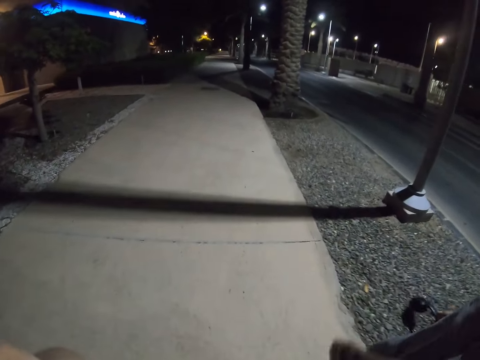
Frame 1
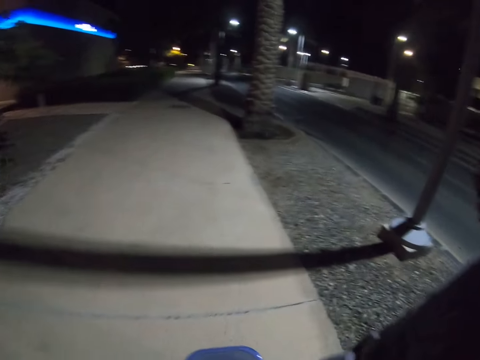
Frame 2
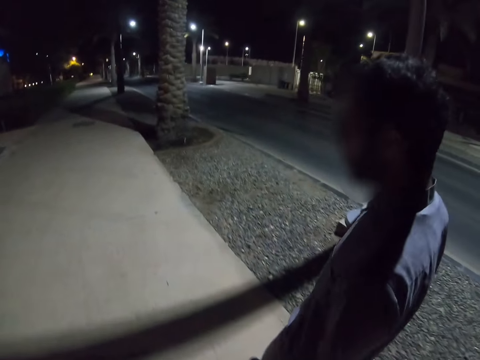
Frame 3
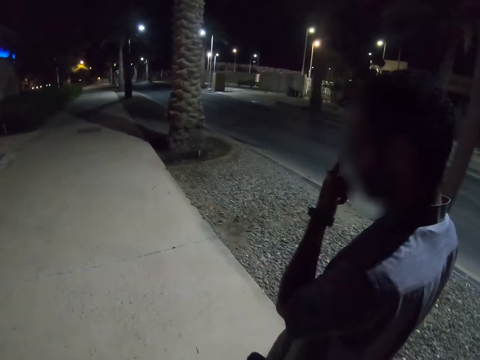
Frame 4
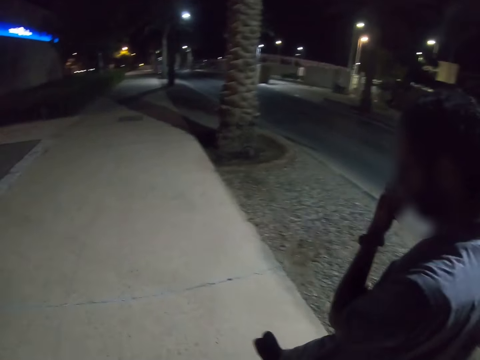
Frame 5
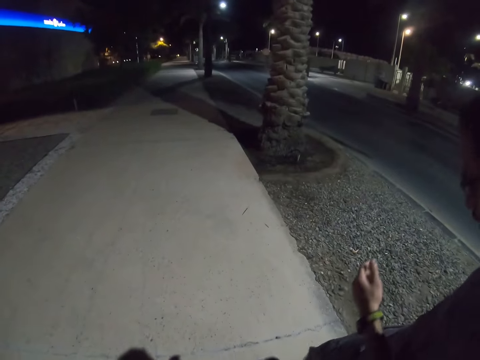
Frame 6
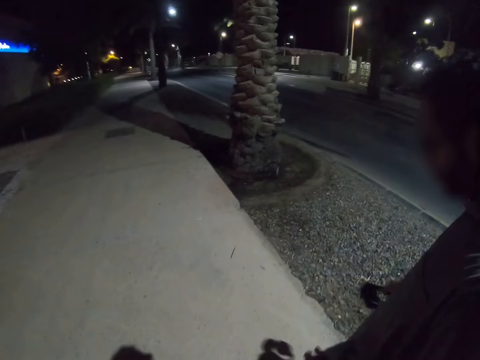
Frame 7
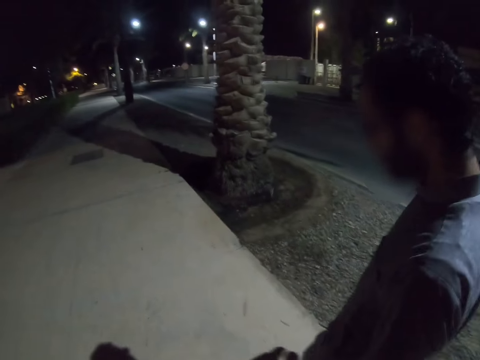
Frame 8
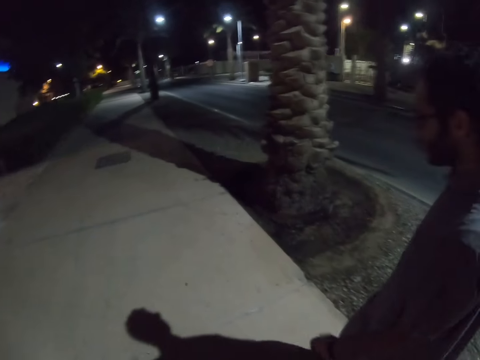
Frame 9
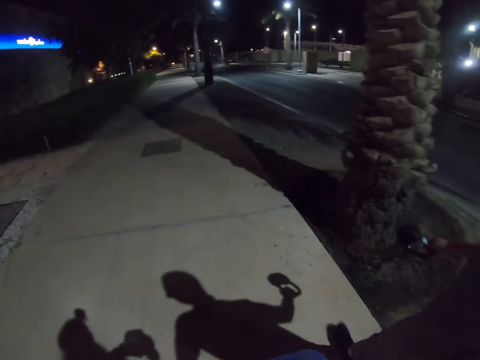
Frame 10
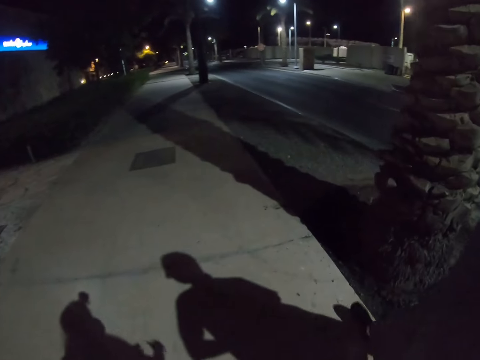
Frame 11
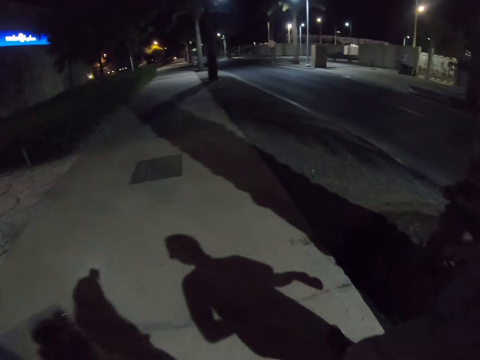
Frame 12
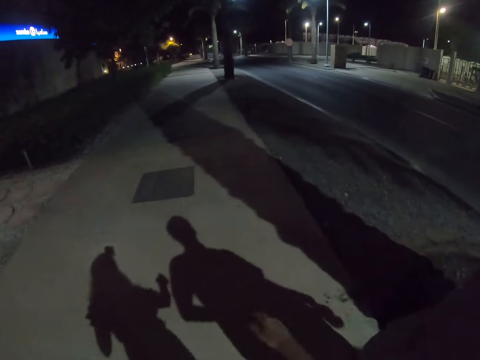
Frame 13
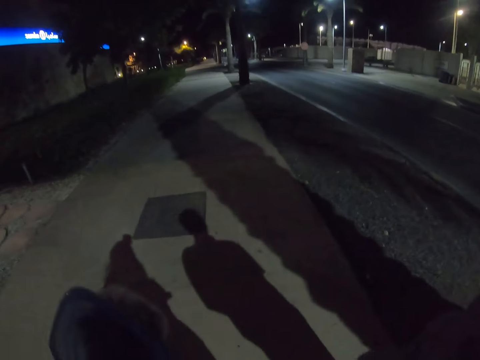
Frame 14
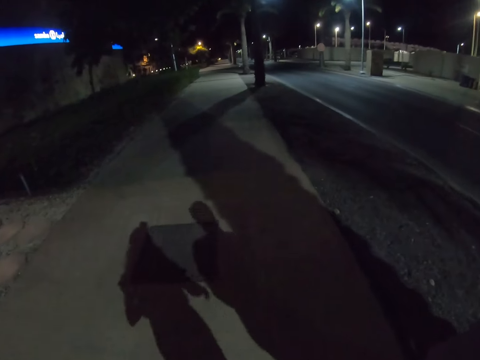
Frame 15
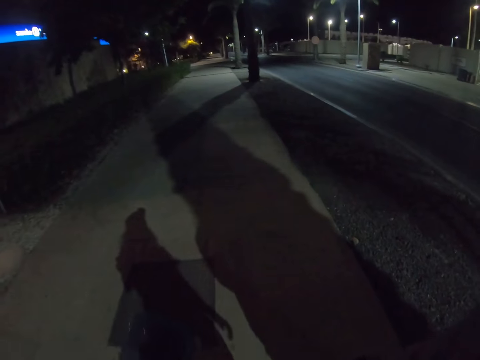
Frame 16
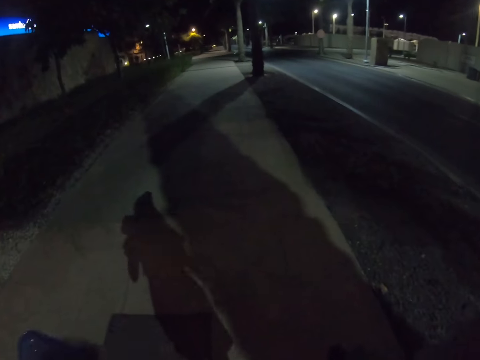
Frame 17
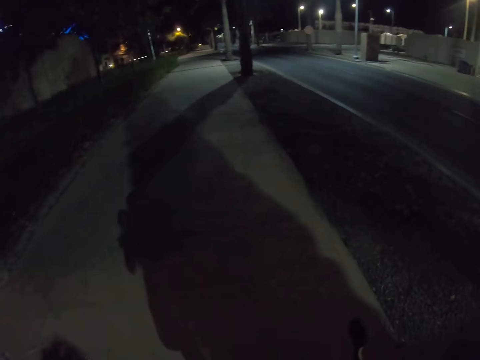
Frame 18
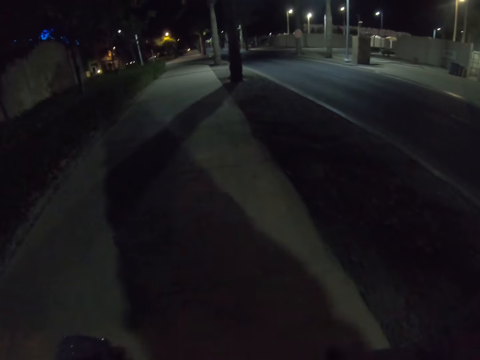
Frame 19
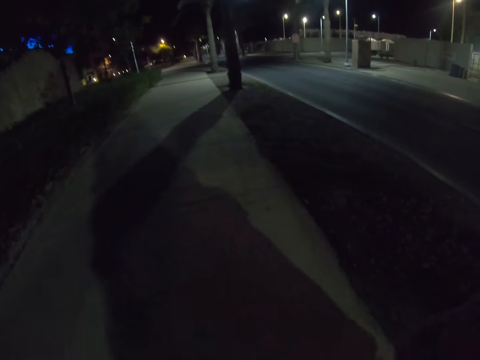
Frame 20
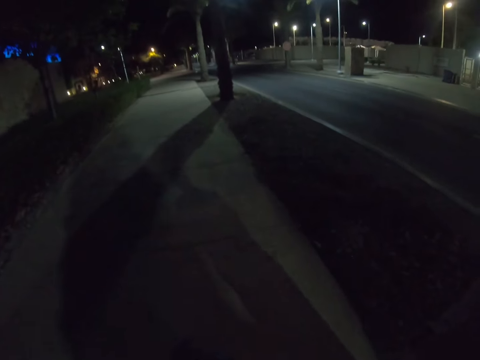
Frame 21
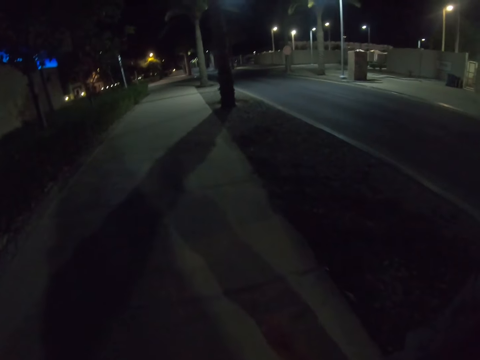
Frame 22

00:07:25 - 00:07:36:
A man walks on the pavement. The man touches the face. The man wipes the face. The camera wearer walks with the man on the road. They talk with the man on the road.

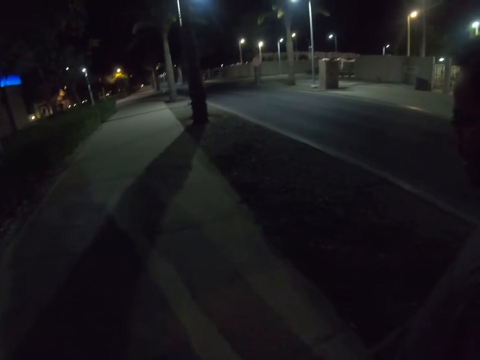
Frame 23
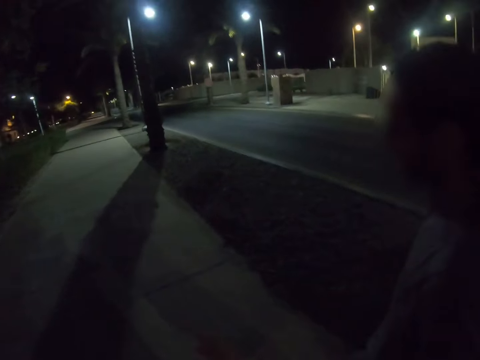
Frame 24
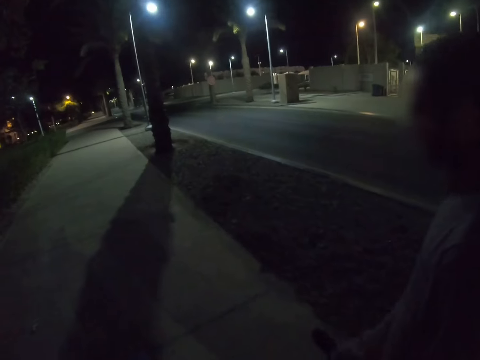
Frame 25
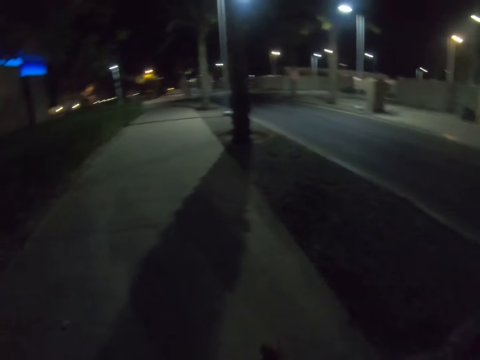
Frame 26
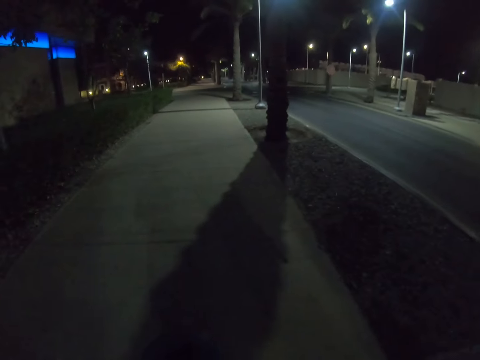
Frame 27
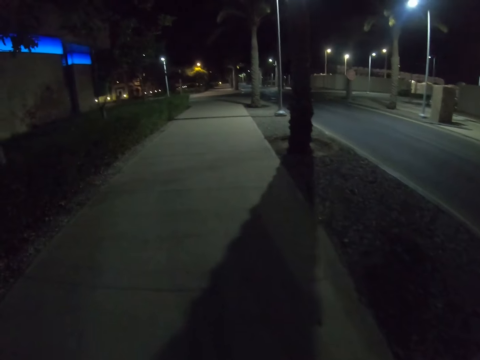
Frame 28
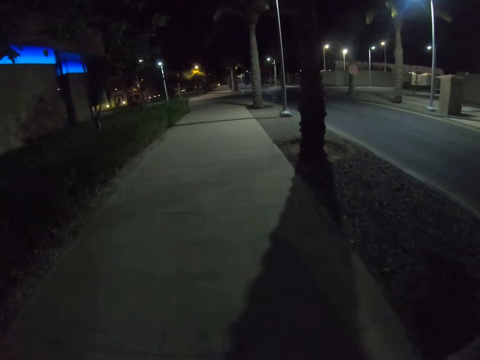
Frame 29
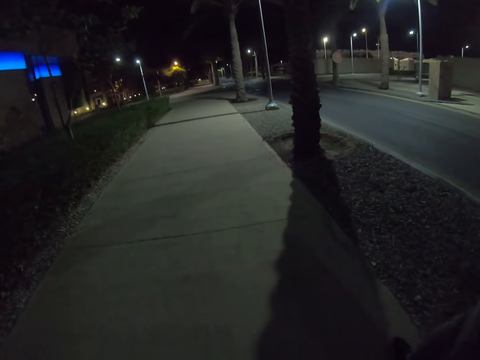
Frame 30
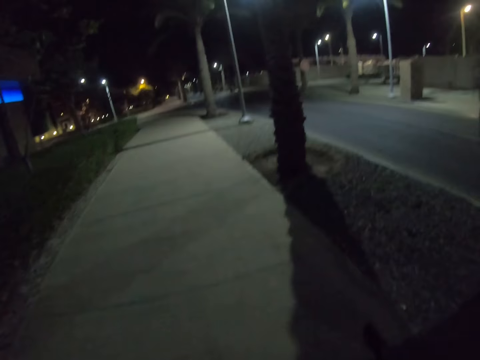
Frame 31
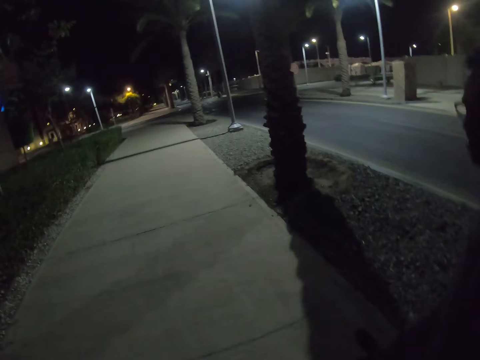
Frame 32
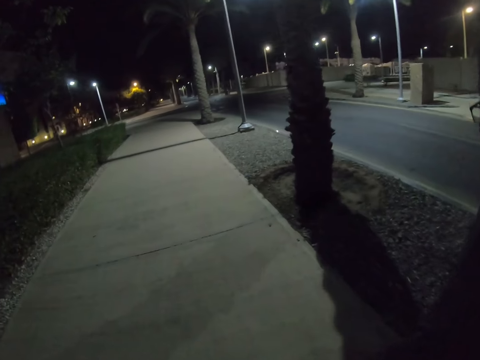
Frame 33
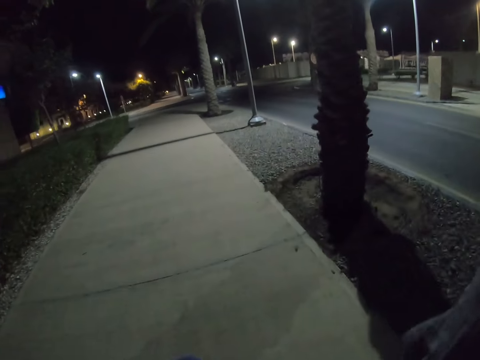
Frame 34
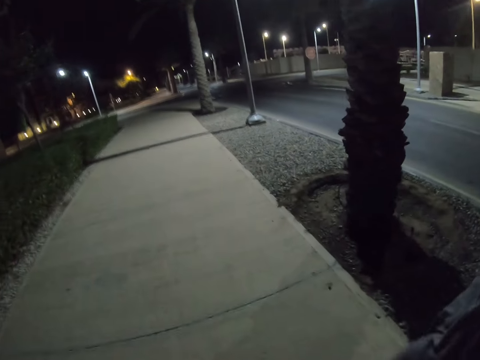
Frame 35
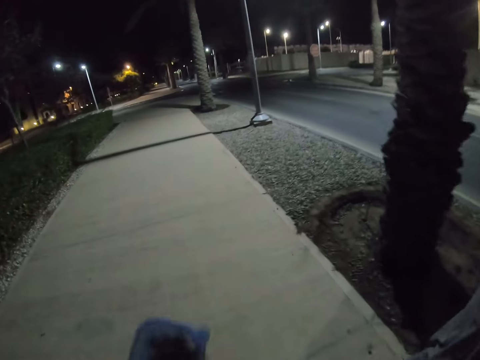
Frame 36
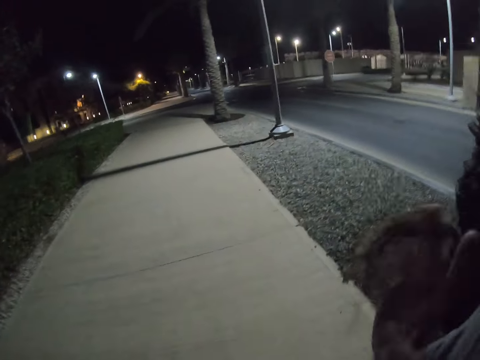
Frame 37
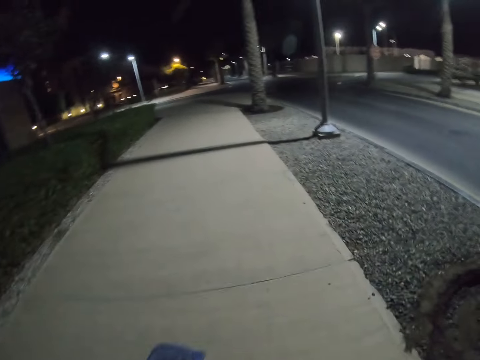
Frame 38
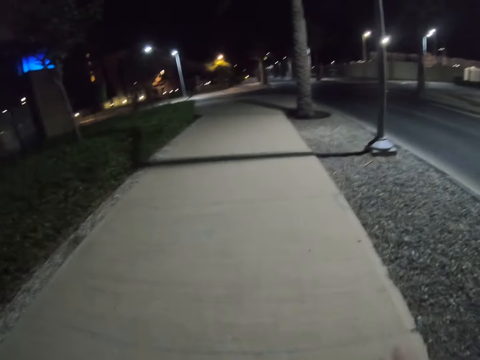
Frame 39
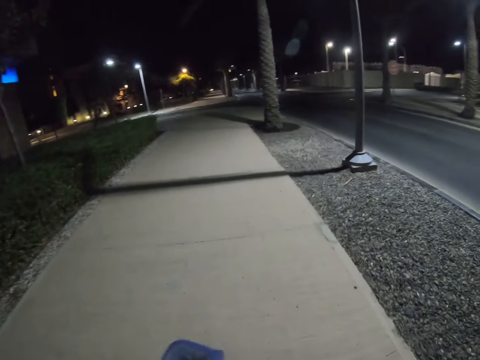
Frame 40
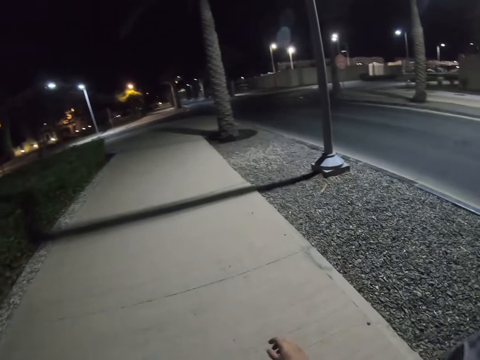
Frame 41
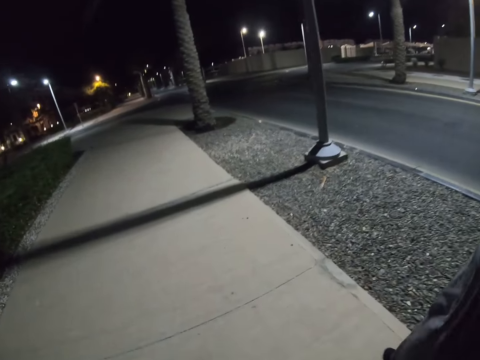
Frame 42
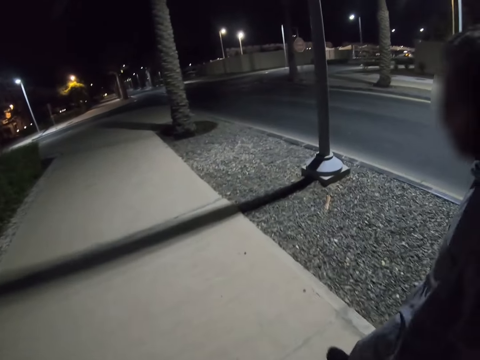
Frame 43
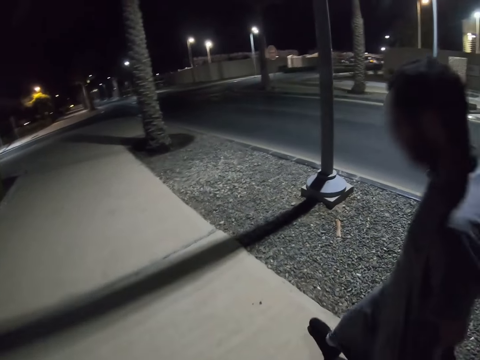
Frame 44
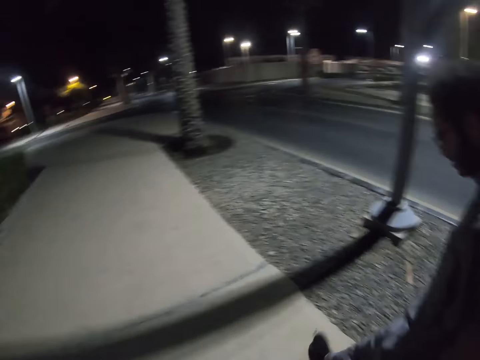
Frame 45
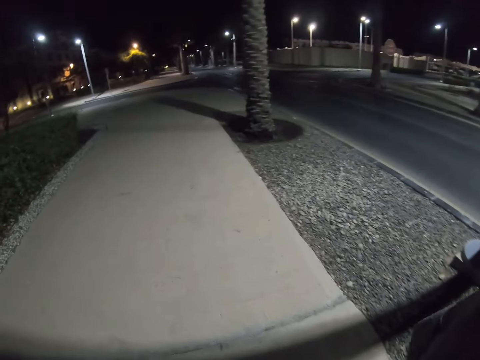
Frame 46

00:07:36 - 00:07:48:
The camera wearer lifts a container.

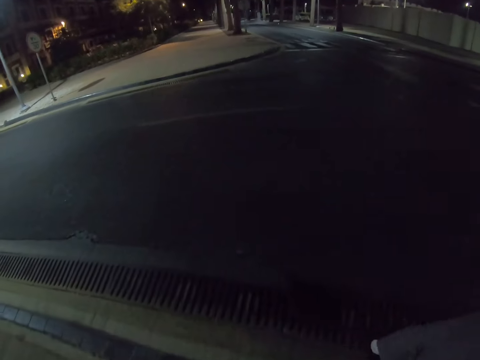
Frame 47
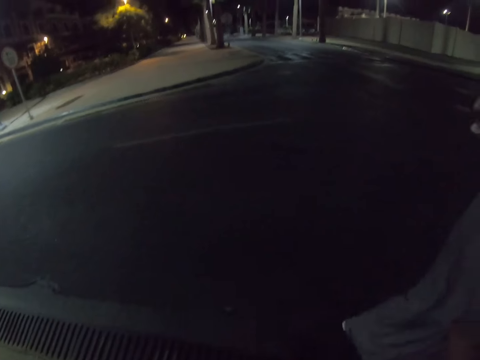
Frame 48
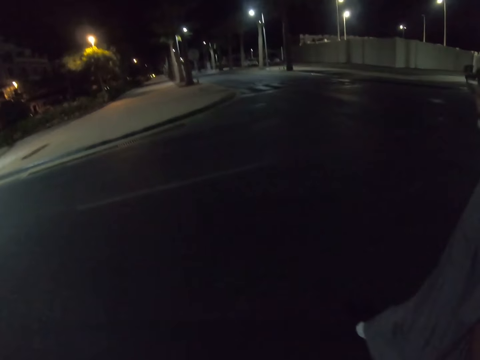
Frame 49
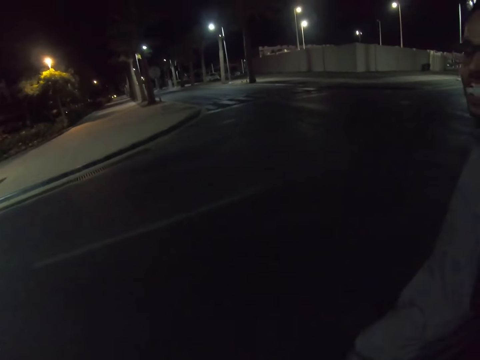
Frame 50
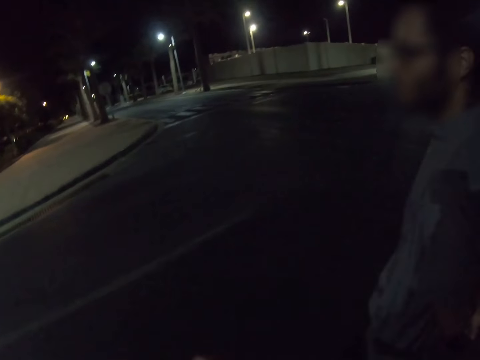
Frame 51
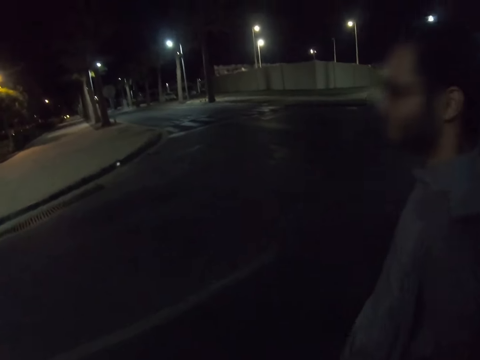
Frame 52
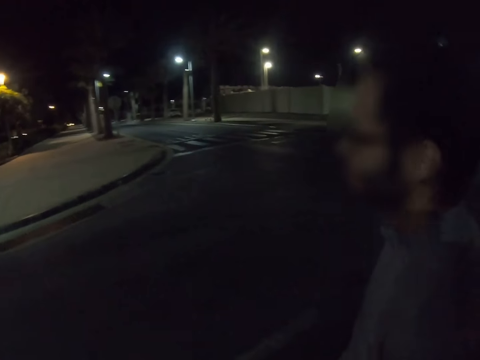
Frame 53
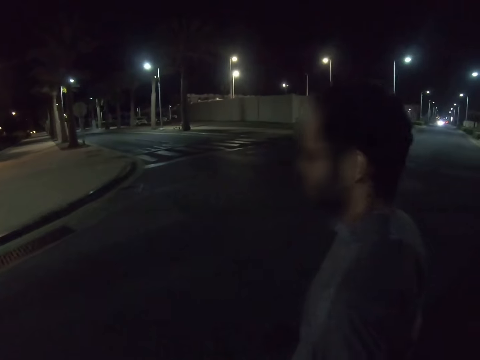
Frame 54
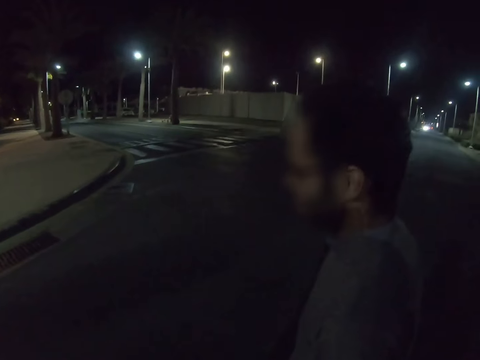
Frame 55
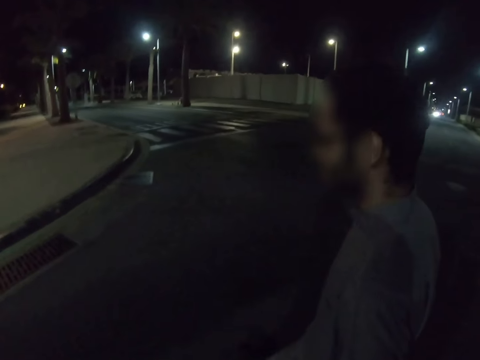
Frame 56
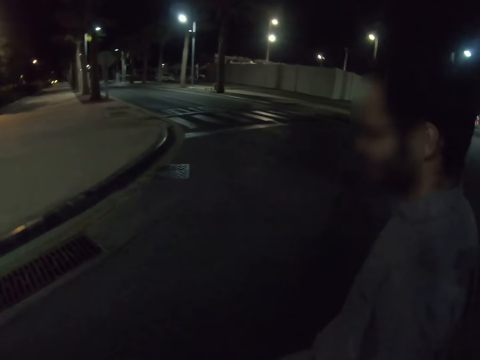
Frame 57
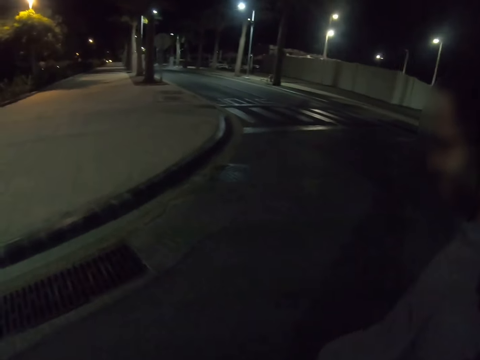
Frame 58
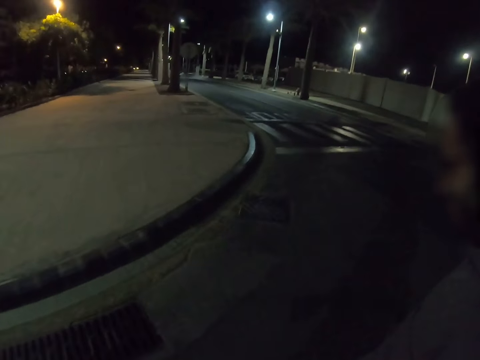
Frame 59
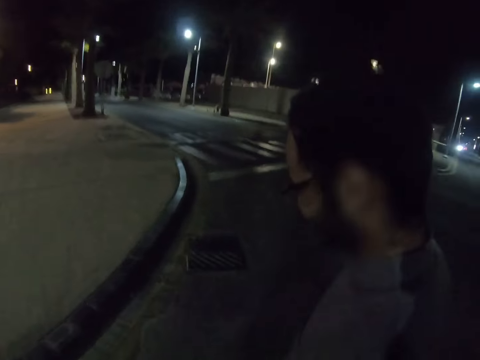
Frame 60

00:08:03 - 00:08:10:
A man crosses the road. The camera wearer crosses the road.
